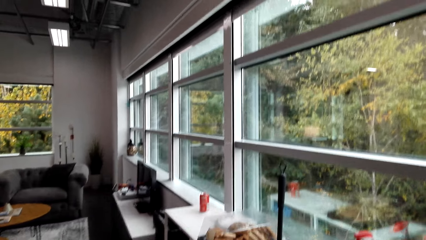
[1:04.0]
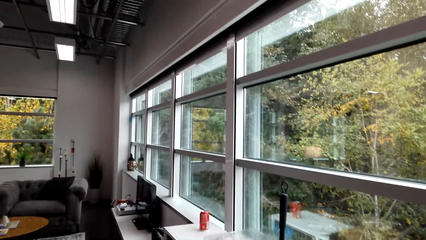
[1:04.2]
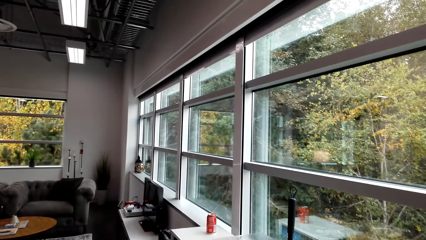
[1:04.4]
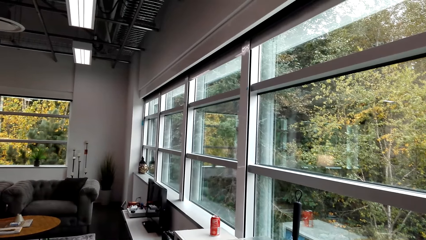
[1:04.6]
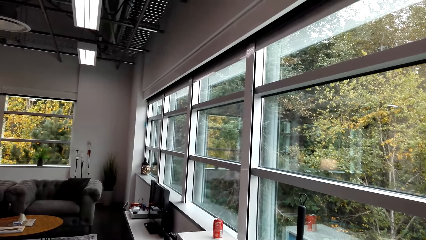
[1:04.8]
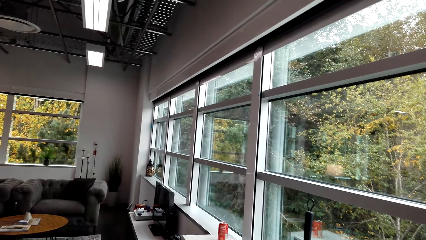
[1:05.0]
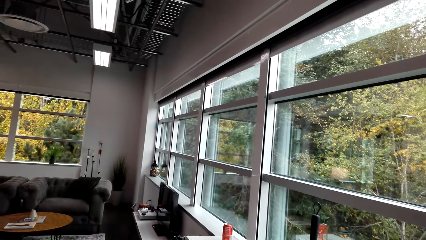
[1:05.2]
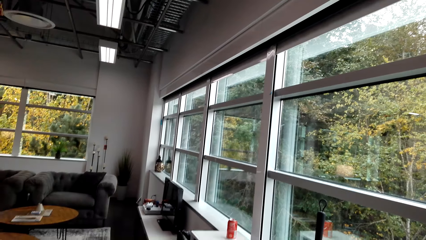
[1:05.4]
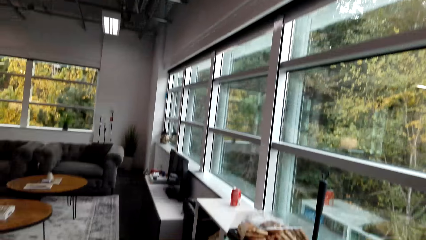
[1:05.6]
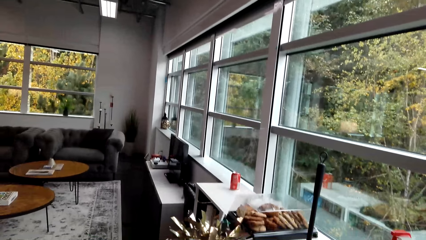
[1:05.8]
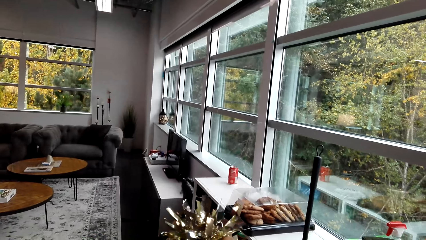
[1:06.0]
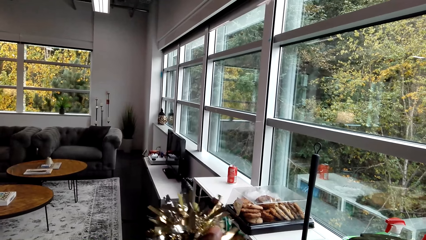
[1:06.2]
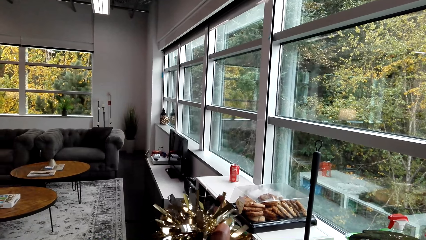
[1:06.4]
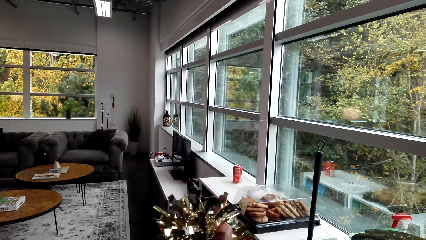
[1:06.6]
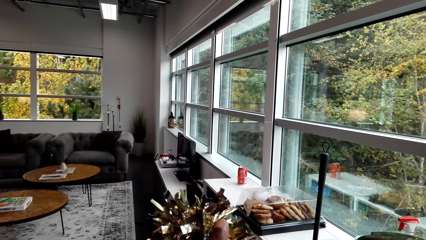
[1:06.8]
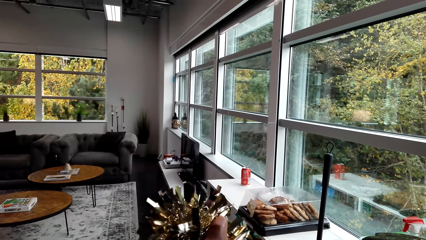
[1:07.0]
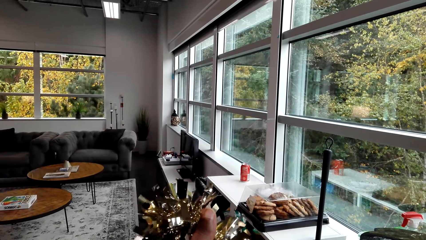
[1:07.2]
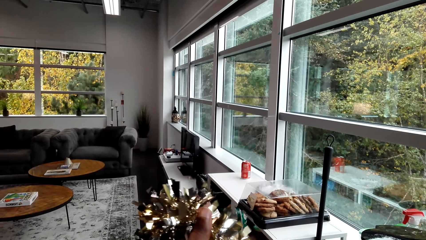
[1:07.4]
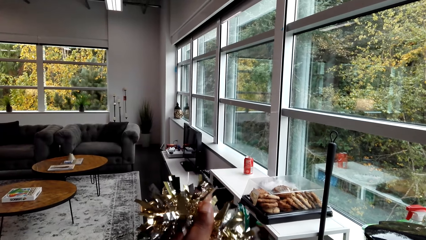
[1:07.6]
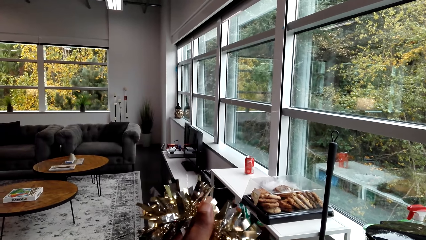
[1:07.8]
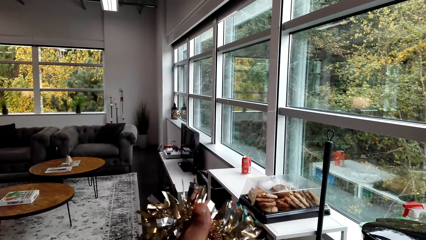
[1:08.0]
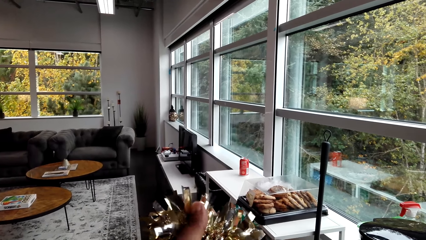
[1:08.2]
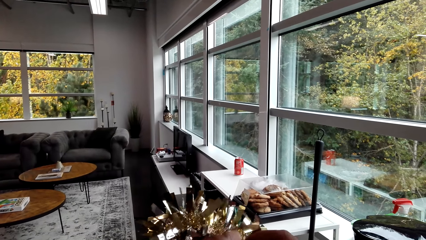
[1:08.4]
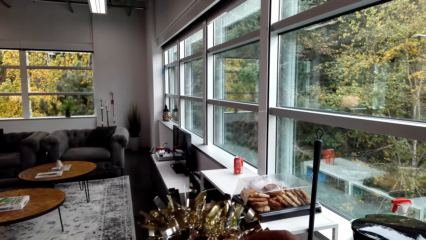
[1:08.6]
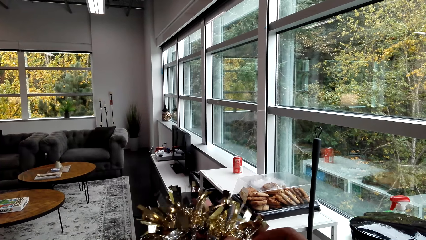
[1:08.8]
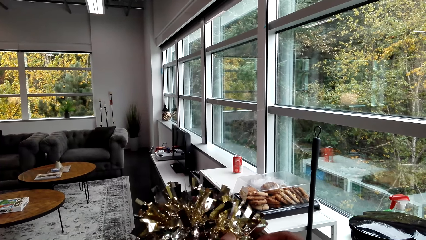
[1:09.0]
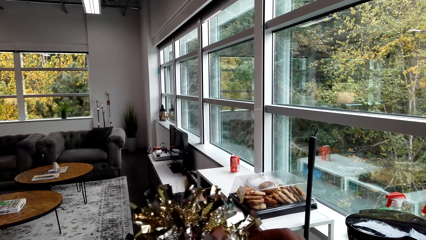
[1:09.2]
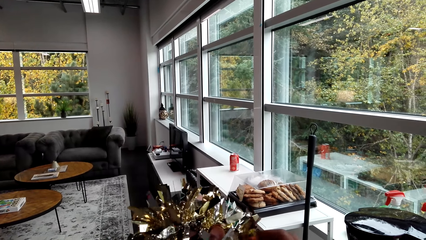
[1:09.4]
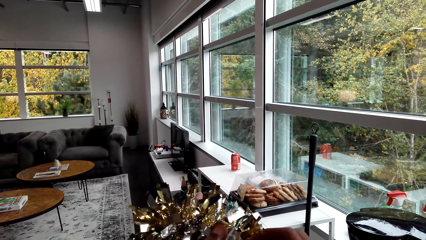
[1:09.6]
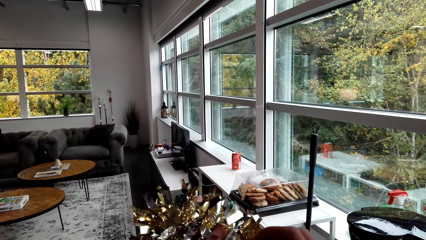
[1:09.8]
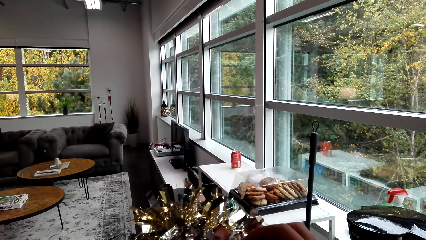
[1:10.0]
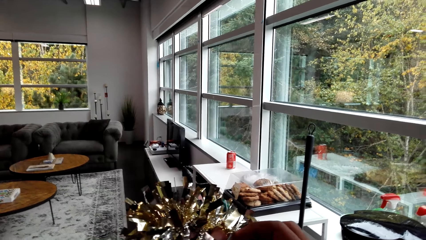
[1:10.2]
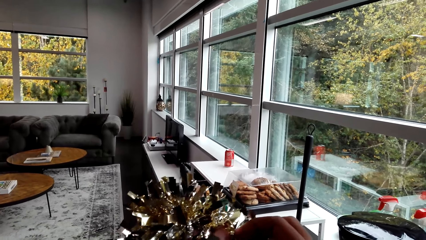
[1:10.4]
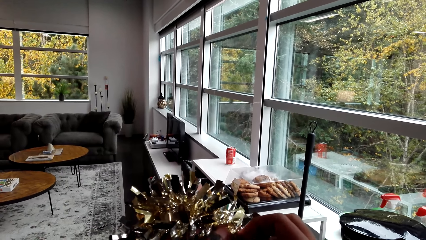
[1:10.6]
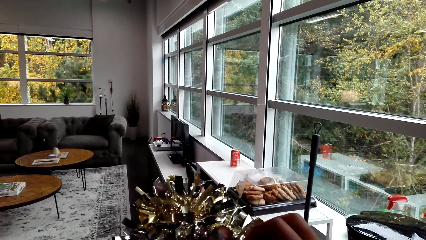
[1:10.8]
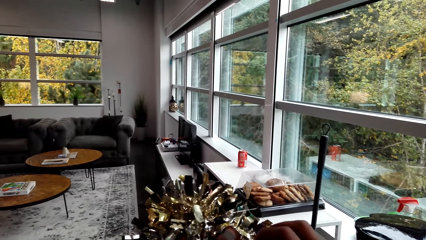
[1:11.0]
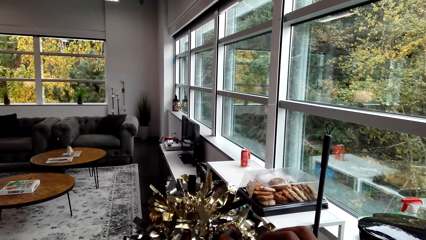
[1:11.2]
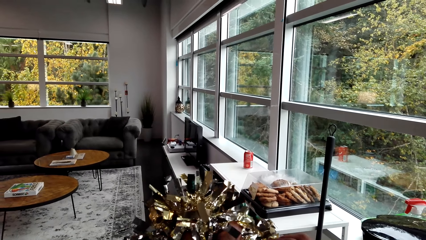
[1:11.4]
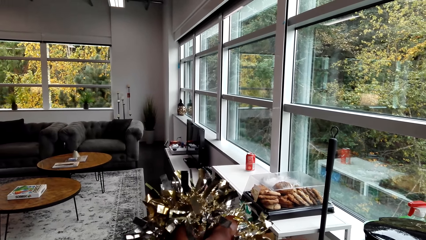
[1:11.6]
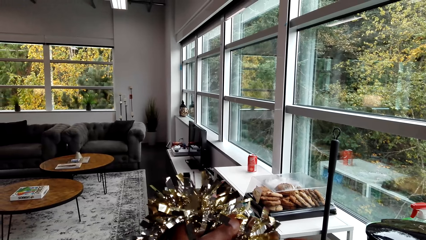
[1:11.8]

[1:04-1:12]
The camera wearer stares at the window. They inspect the decoration.

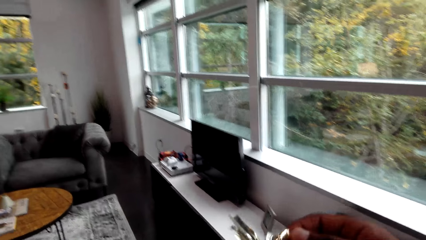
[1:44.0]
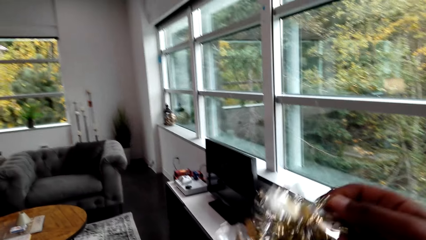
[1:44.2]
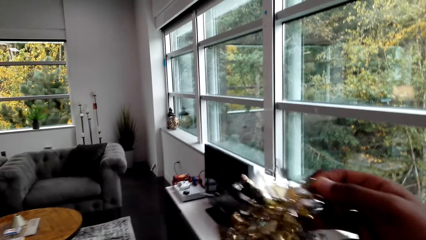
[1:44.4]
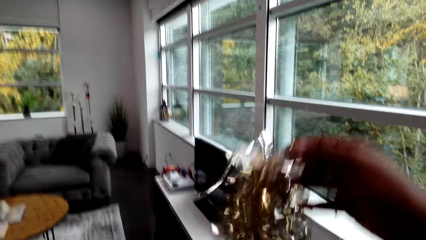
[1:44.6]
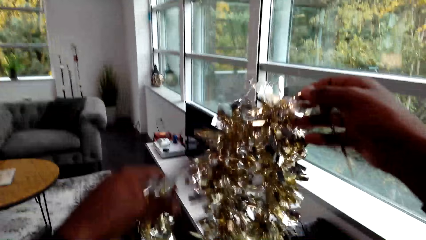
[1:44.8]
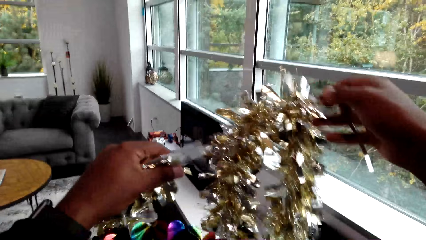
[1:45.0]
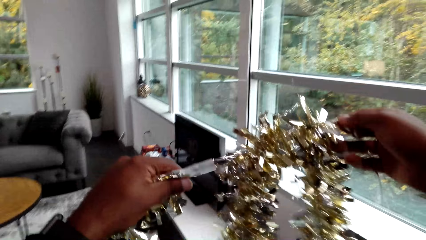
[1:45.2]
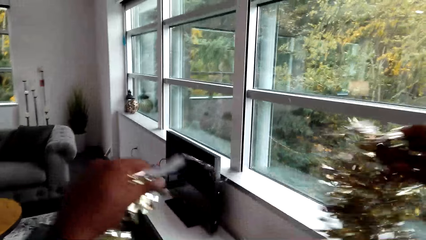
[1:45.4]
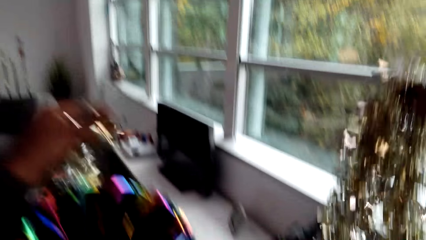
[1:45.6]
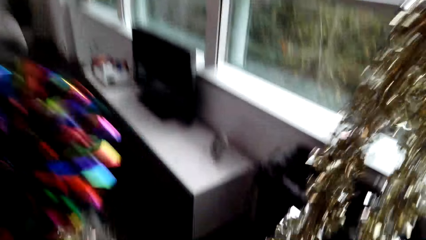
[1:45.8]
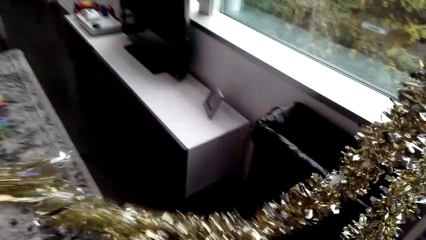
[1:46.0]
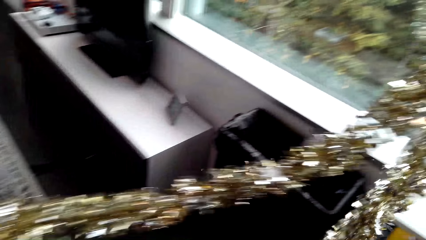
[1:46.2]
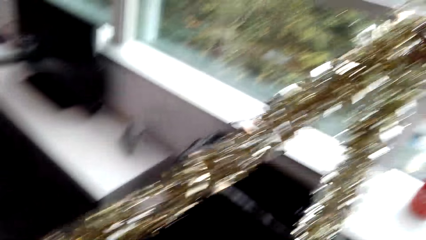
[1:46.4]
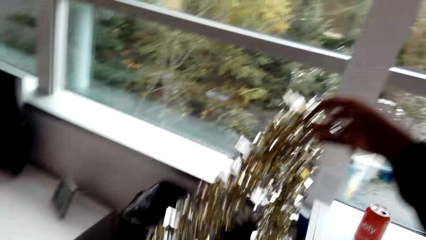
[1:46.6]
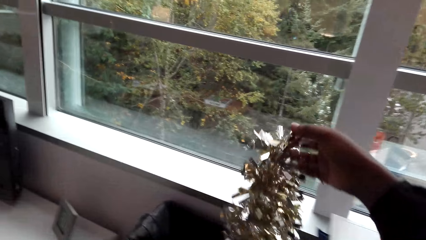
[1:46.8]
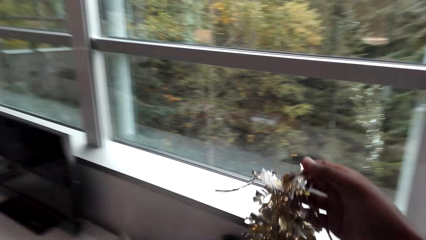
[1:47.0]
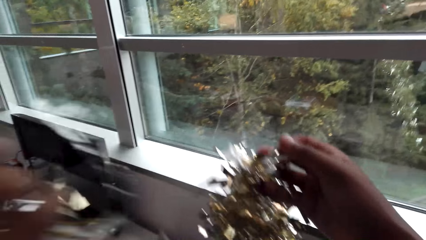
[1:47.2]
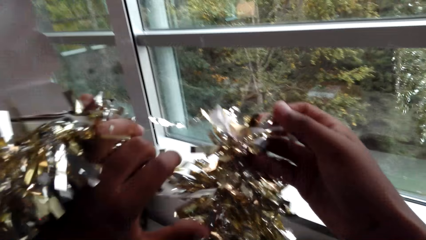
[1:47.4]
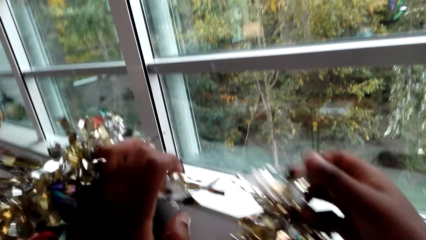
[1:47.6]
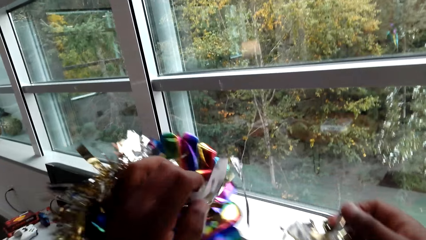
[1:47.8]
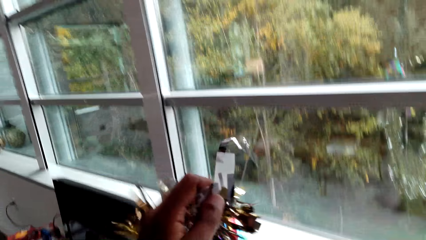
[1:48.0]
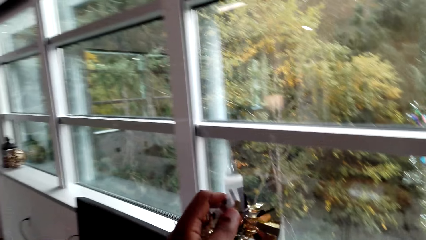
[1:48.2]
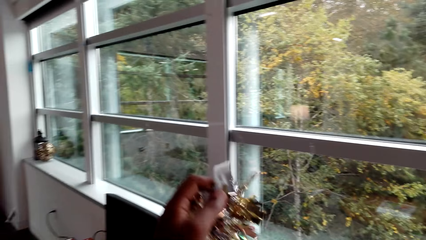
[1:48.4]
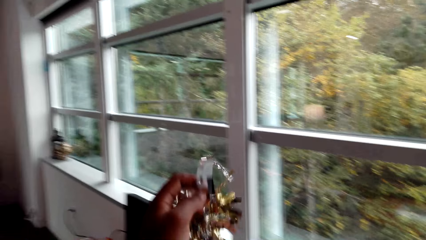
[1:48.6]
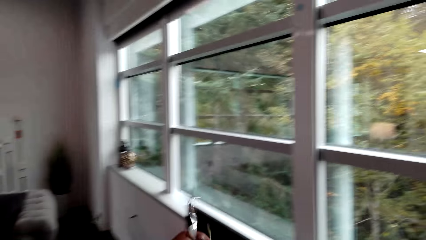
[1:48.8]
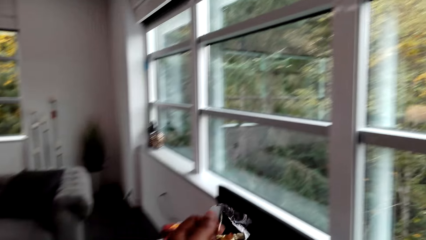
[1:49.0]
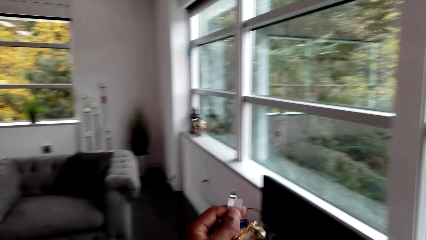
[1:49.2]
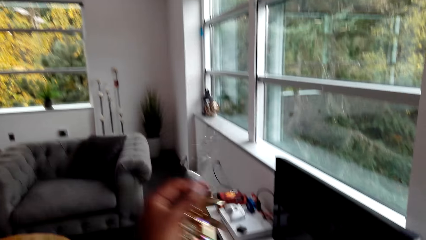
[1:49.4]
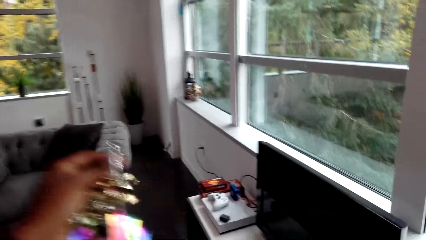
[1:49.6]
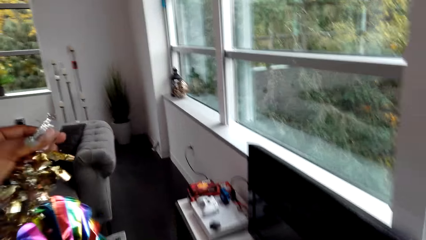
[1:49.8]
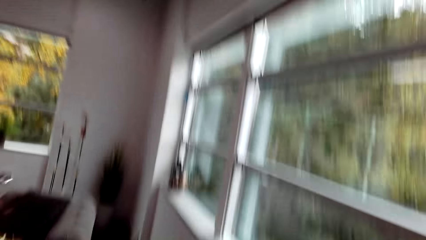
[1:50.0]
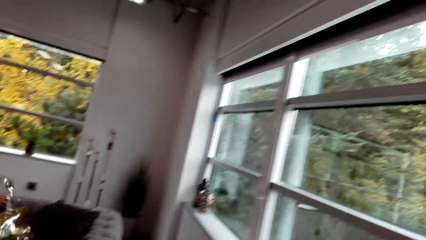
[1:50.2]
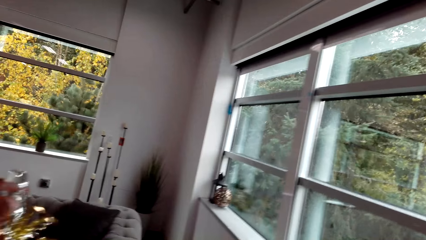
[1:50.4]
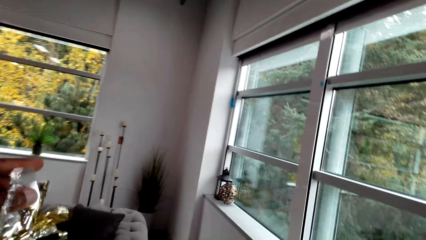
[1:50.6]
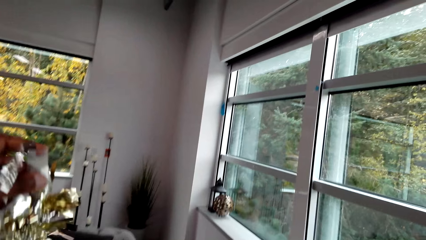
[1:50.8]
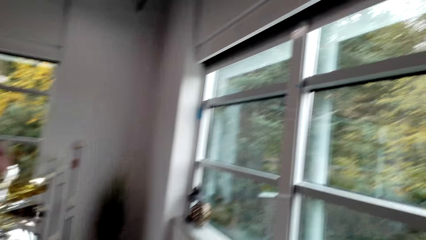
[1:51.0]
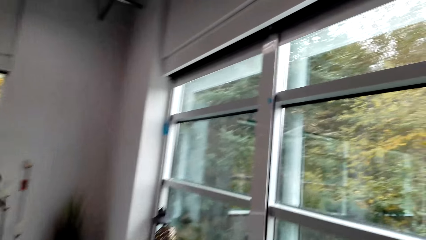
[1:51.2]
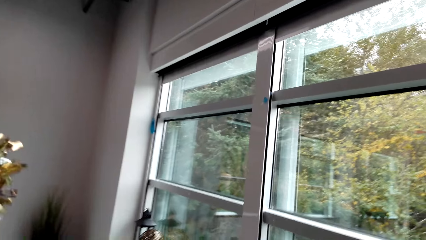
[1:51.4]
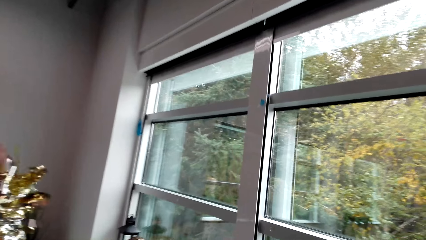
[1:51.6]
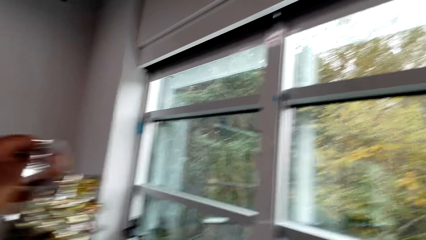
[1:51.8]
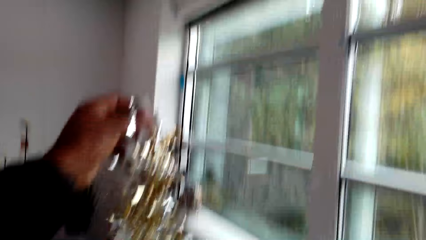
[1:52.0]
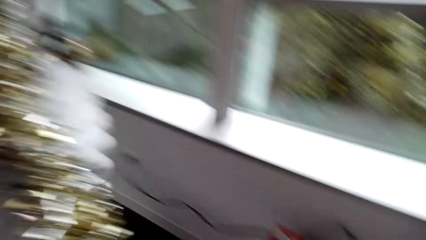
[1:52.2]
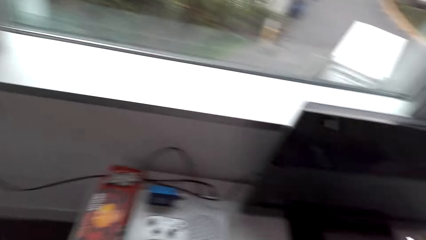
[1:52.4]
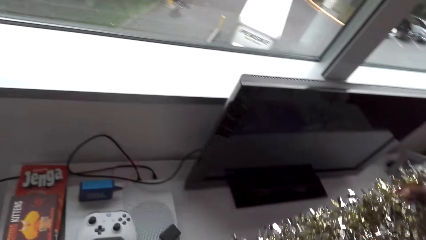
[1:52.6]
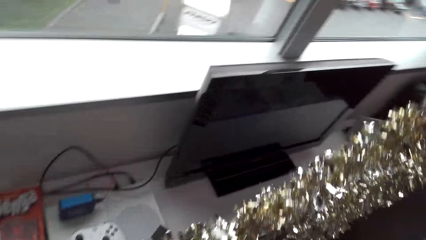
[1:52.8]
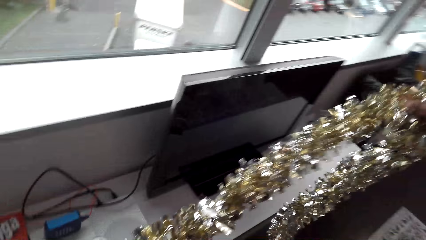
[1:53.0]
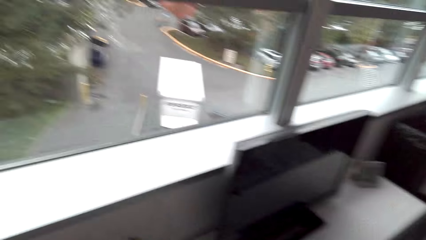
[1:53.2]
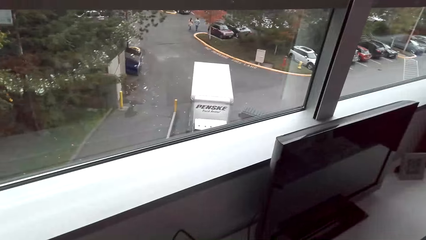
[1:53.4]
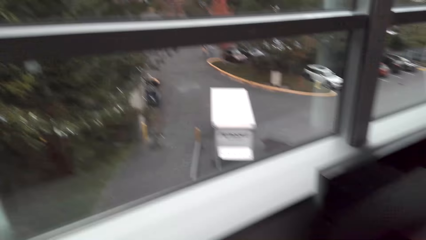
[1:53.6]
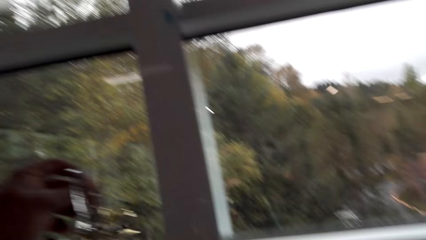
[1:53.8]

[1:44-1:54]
The camera wearer pulls the decoration apart. They inspect the decoration. They walk around the apartment.
